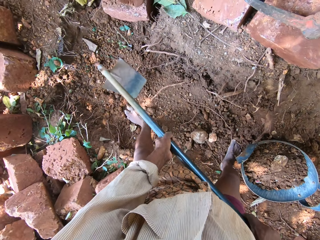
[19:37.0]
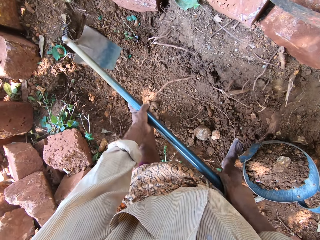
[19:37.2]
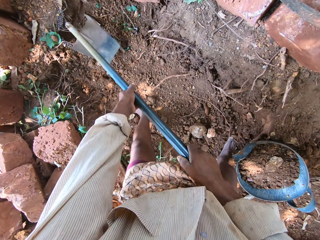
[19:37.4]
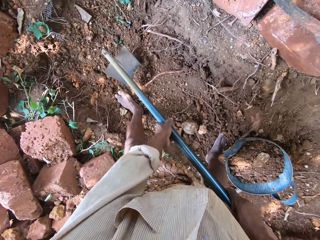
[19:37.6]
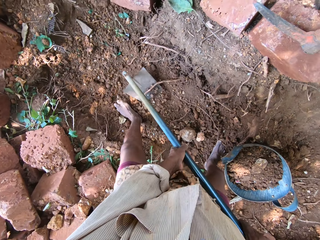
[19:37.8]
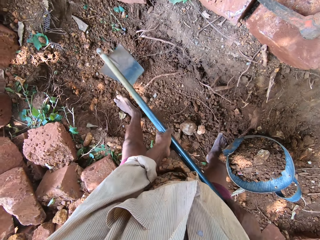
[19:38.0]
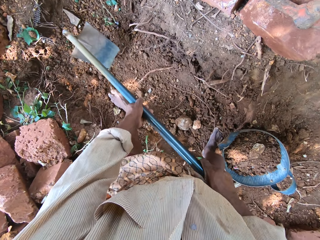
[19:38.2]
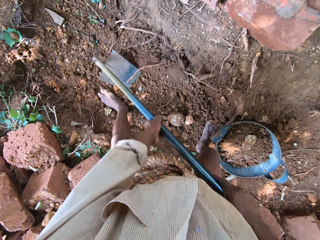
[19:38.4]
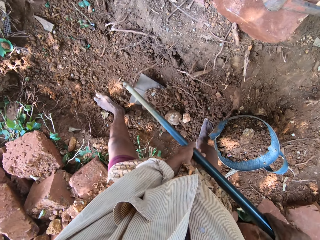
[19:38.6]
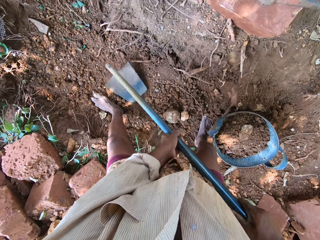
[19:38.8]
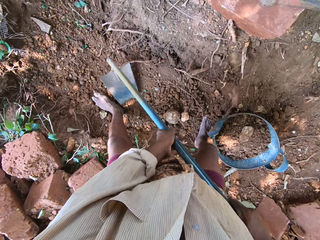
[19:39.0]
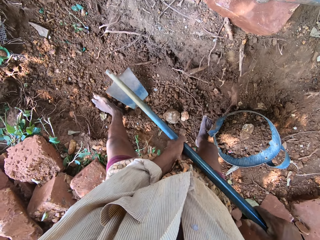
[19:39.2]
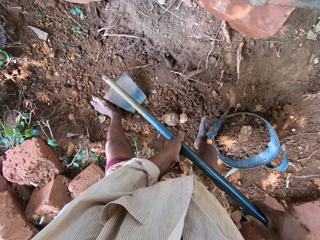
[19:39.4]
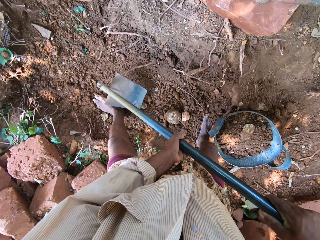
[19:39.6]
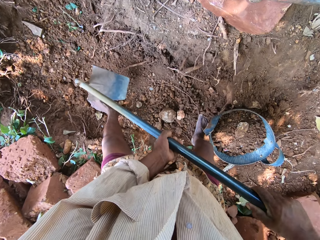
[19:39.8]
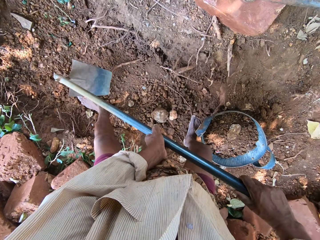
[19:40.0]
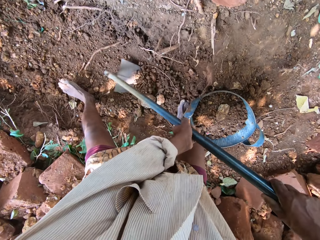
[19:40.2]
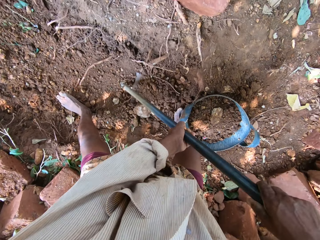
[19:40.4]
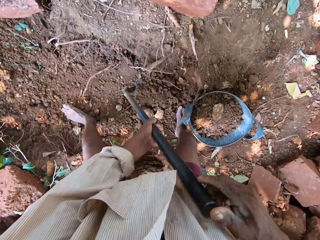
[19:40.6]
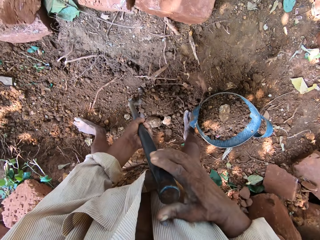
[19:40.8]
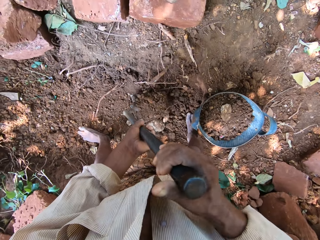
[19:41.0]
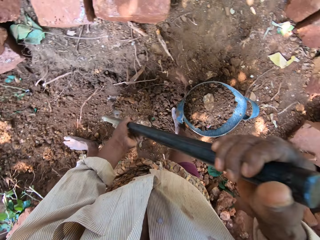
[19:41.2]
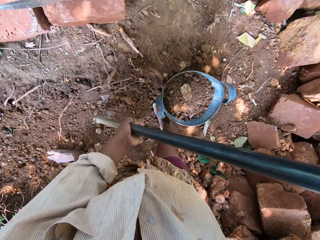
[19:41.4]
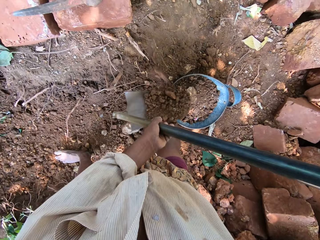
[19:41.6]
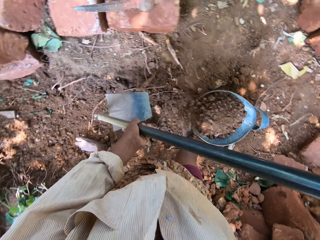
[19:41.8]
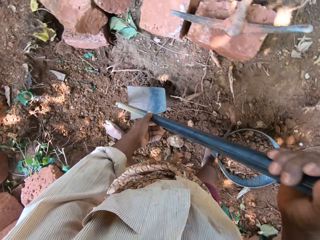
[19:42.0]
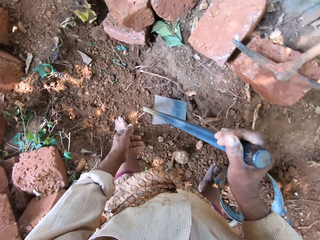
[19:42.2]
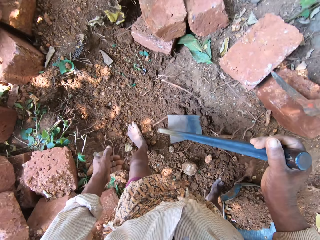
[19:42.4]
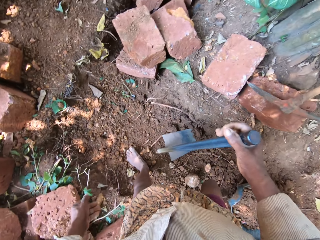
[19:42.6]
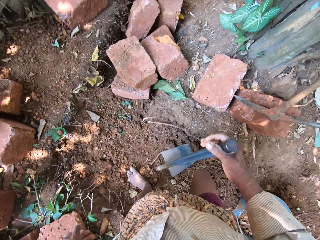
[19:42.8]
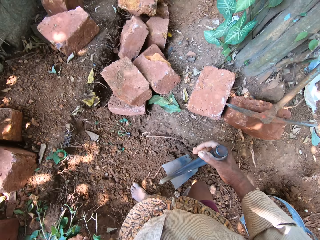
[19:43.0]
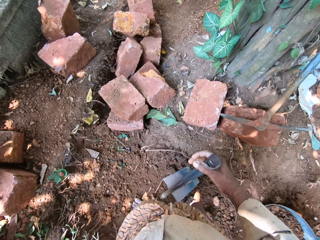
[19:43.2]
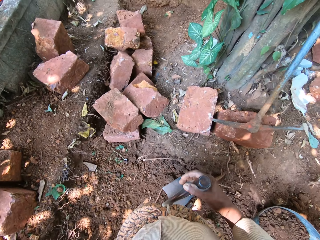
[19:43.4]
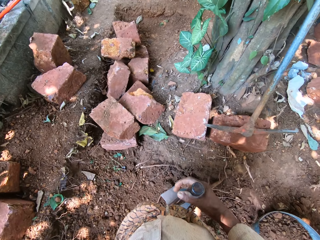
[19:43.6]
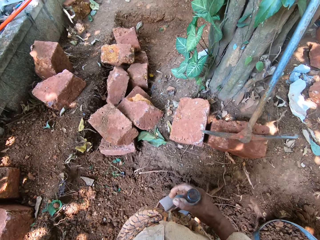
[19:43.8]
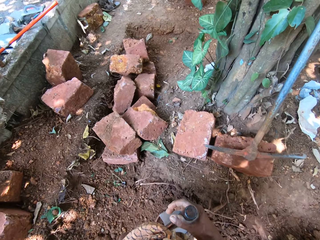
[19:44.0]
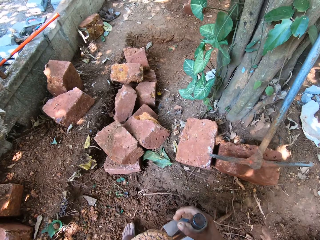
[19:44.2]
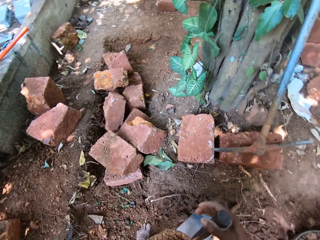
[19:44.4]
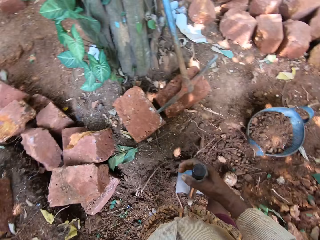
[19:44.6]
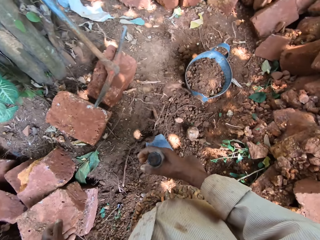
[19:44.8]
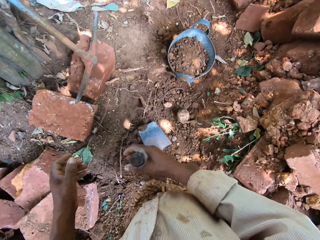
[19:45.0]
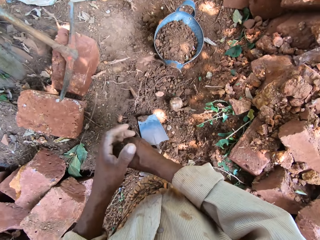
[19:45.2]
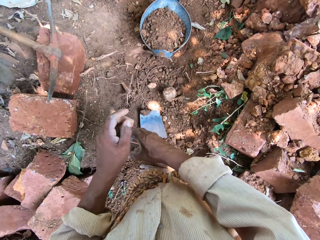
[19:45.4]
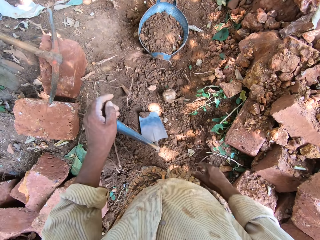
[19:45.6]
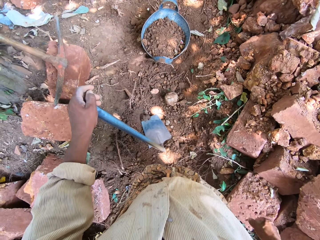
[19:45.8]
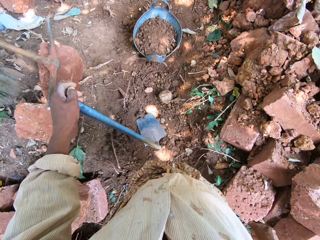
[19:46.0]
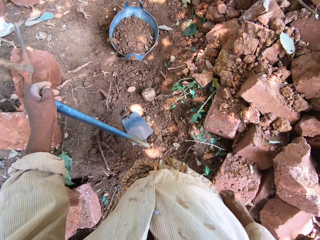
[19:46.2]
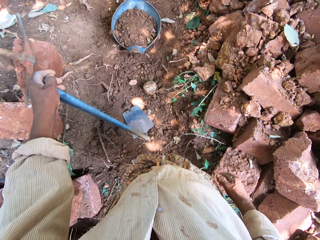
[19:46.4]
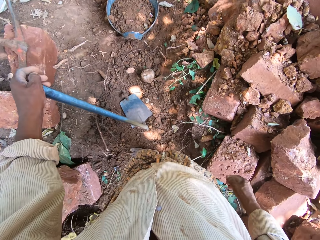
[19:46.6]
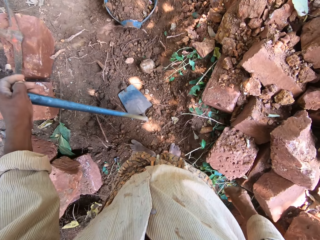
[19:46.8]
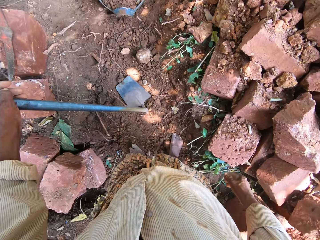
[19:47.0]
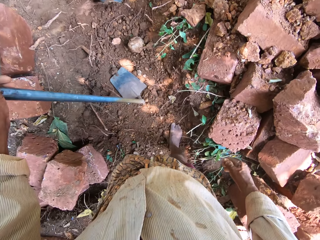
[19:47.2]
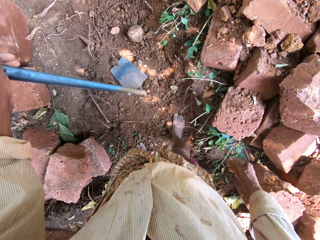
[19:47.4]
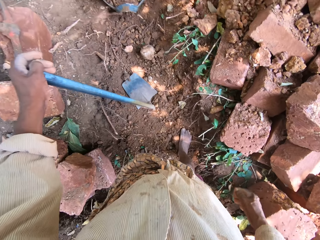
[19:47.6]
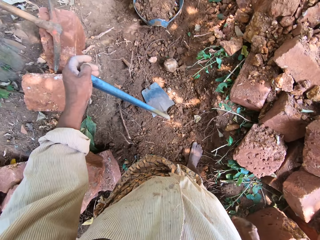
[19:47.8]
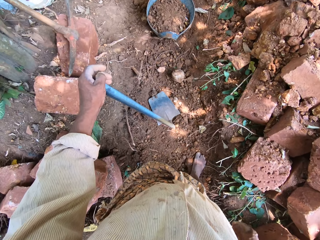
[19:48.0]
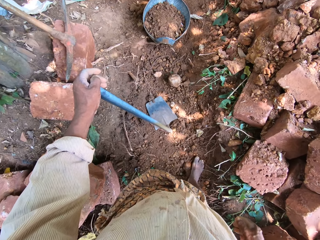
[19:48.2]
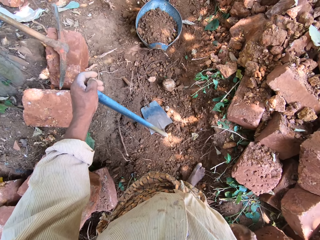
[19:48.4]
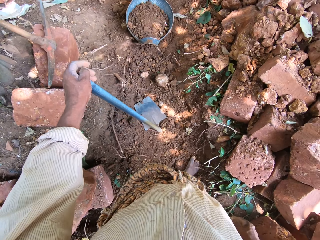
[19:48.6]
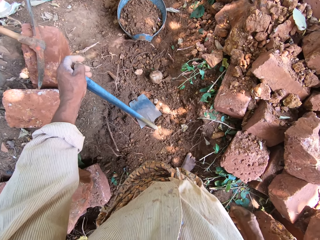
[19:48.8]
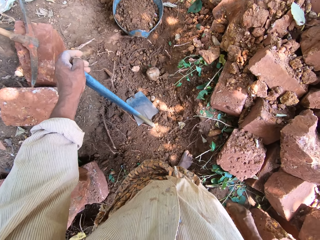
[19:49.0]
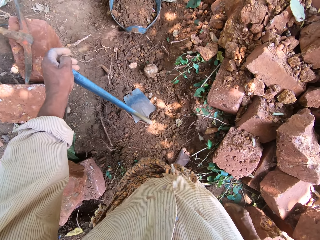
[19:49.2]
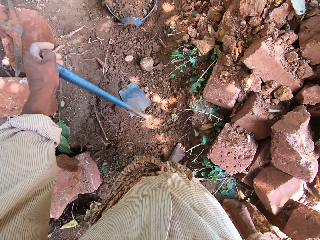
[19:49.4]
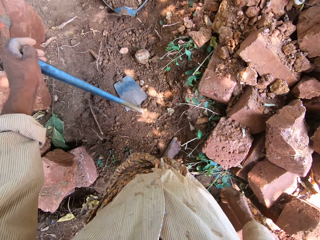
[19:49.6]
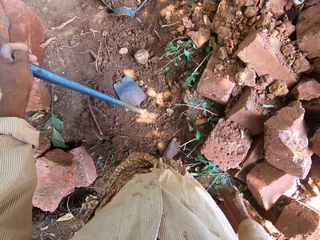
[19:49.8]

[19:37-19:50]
The camera wearer scoops sand with the hoe in both hands. He pours the sand into the headpan with the hoe in both hands. He looks around. He holds the hoe with his left hand.

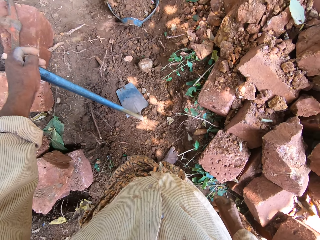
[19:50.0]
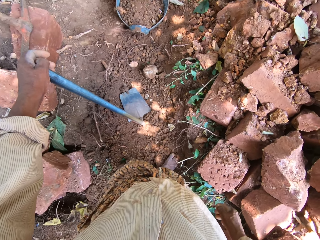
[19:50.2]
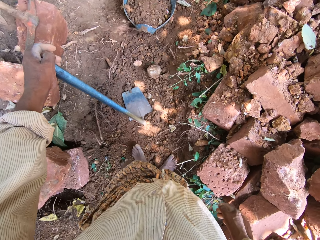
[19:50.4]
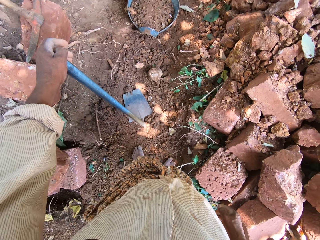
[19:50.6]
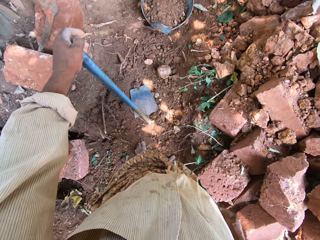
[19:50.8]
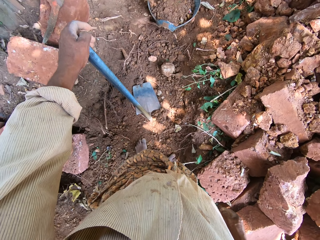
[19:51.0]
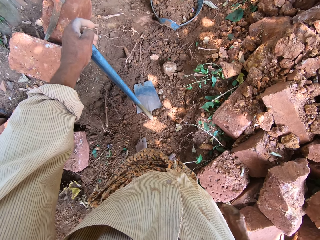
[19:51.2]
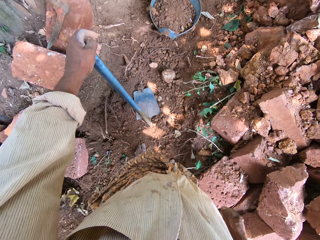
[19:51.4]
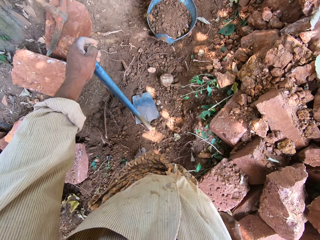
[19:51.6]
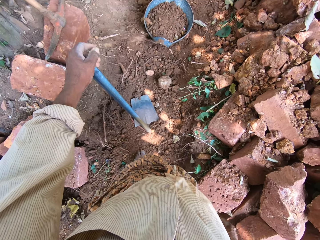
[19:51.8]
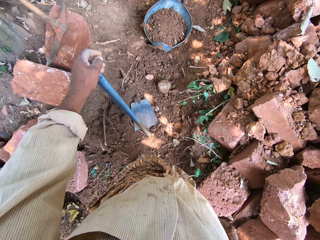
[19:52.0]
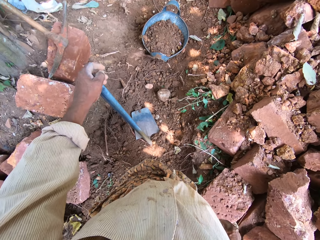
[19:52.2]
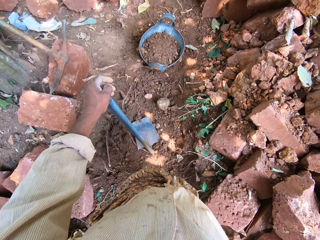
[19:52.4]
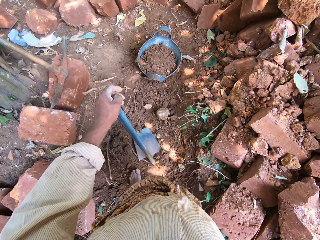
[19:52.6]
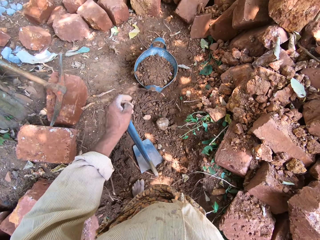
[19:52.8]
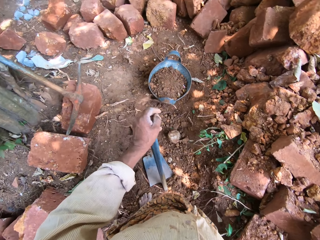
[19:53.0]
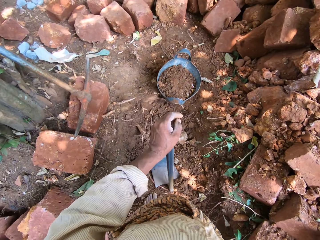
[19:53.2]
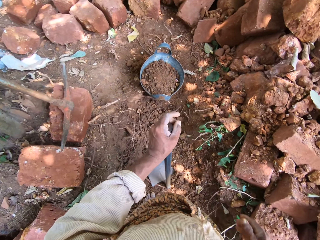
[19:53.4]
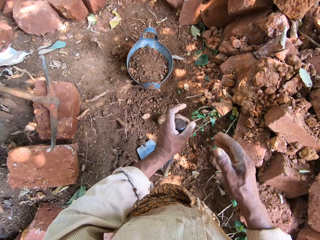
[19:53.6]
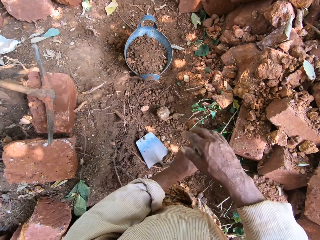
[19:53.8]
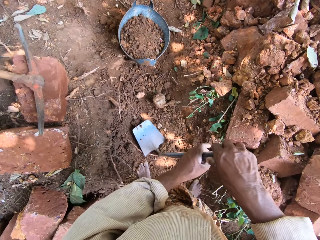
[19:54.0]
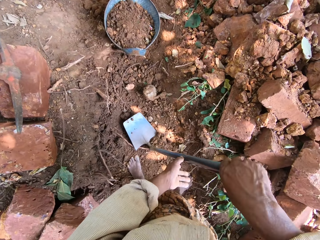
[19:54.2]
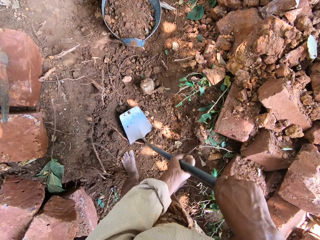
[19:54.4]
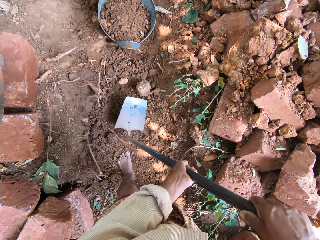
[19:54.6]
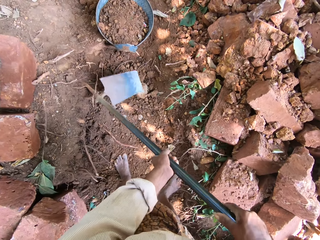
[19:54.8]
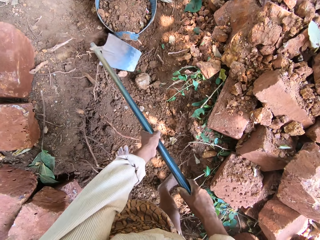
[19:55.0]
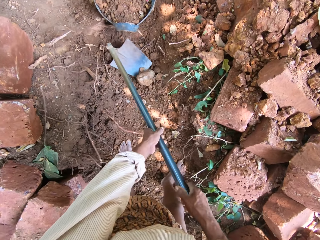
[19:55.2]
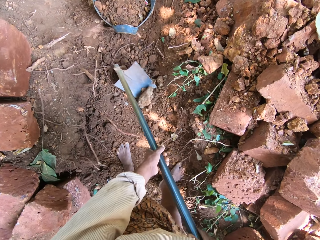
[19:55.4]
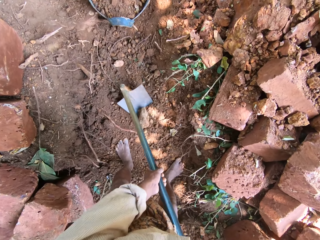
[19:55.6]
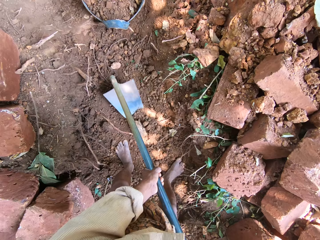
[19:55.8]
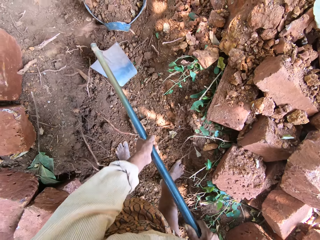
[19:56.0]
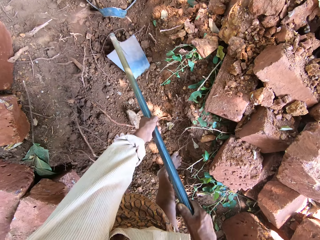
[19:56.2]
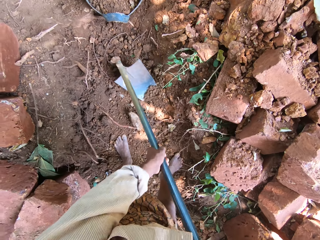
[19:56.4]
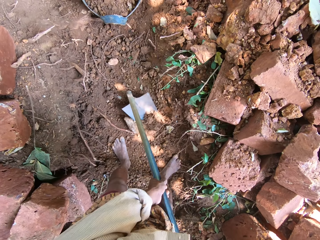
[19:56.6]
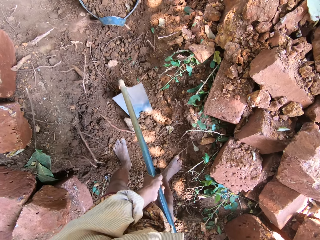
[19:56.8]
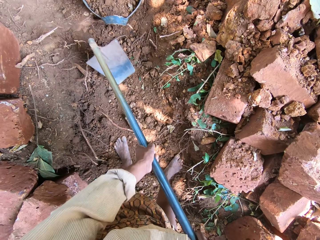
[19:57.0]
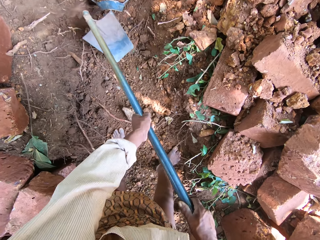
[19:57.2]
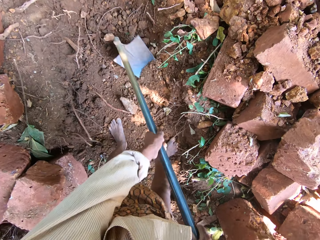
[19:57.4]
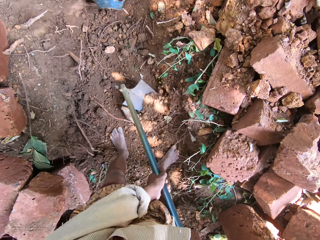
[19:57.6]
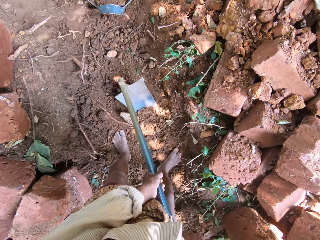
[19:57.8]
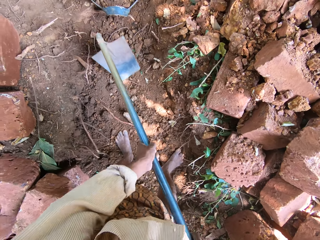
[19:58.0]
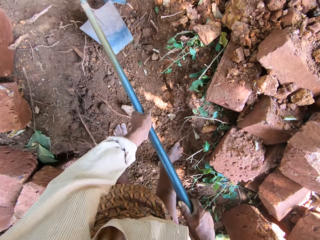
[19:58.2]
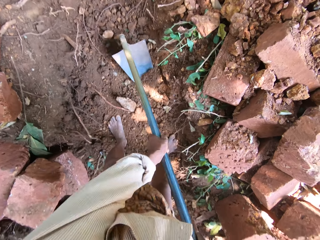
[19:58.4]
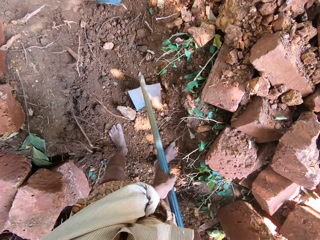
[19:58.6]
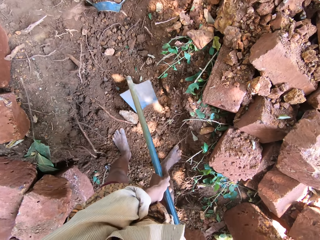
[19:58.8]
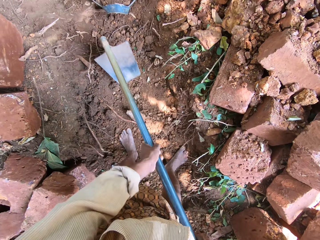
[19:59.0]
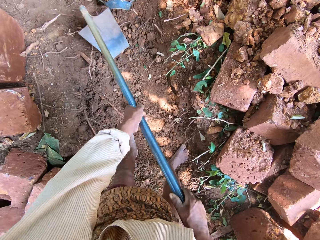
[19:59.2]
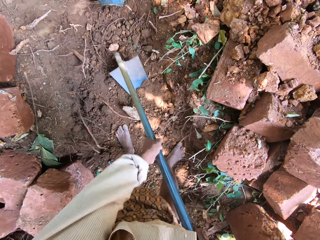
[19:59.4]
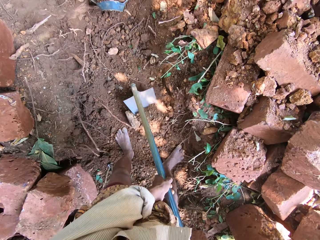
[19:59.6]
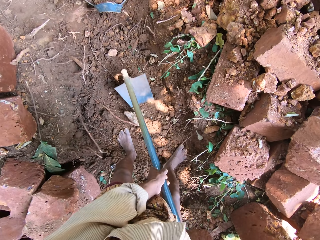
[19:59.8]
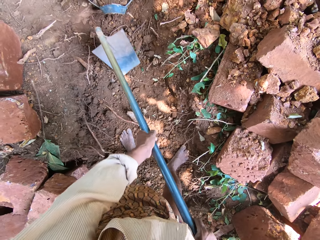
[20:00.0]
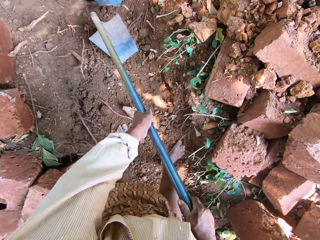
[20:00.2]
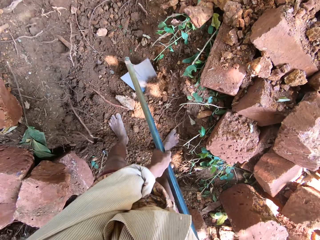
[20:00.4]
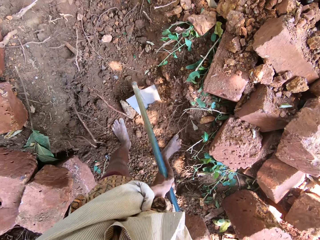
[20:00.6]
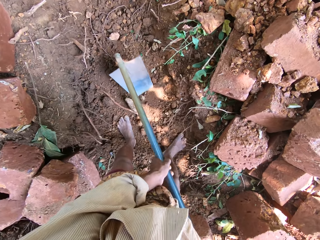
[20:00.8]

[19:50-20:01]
The camera wearer holds the hoe with both hands. They shove a stone on the ground with the hoe in both hands. They dig the ground with the hoe in both hands.
